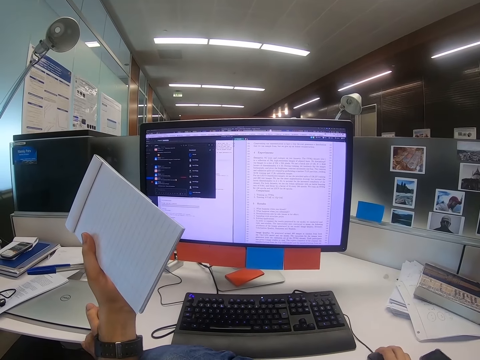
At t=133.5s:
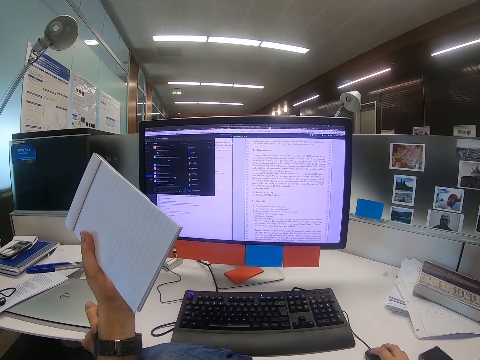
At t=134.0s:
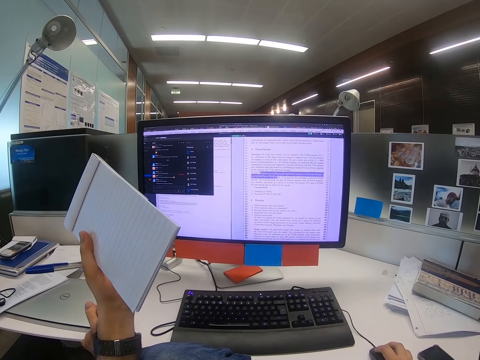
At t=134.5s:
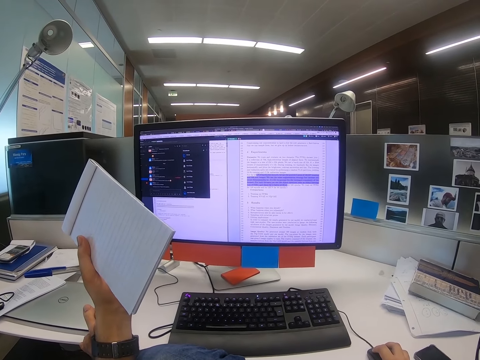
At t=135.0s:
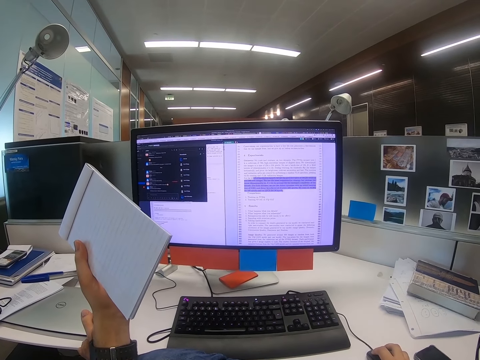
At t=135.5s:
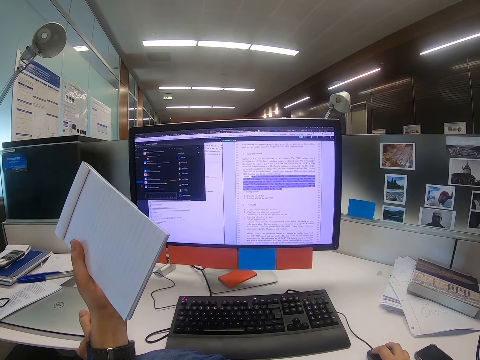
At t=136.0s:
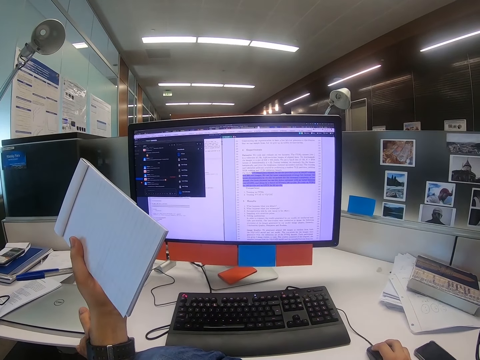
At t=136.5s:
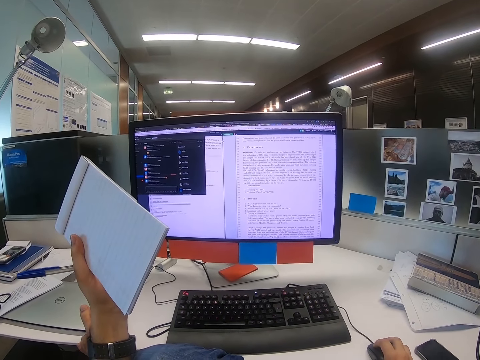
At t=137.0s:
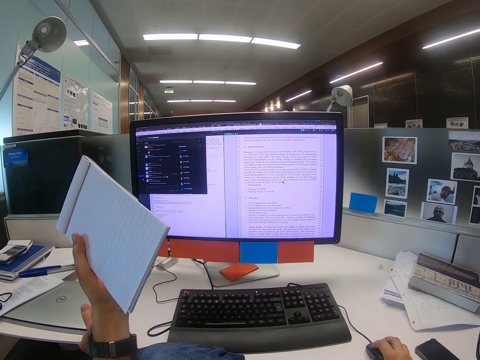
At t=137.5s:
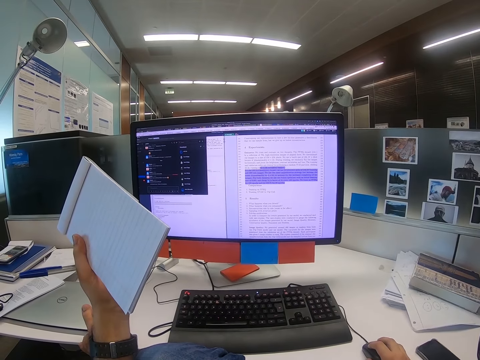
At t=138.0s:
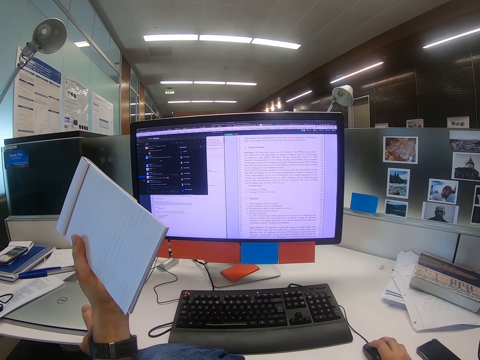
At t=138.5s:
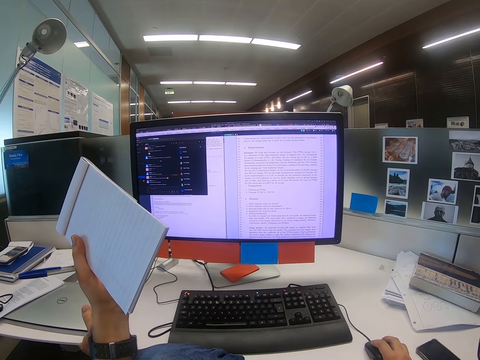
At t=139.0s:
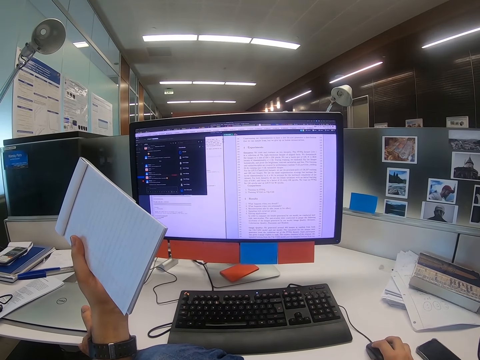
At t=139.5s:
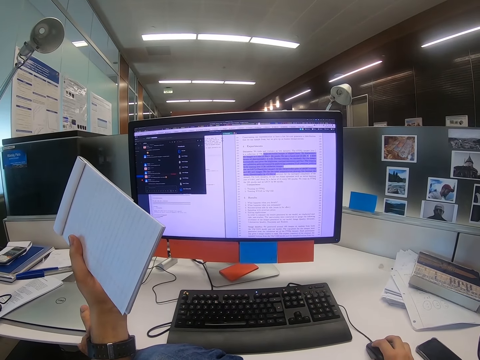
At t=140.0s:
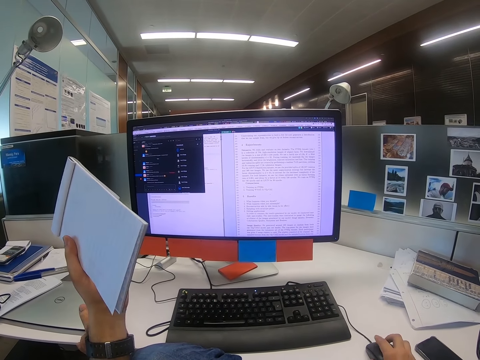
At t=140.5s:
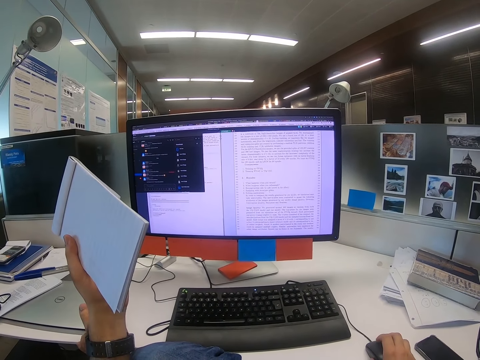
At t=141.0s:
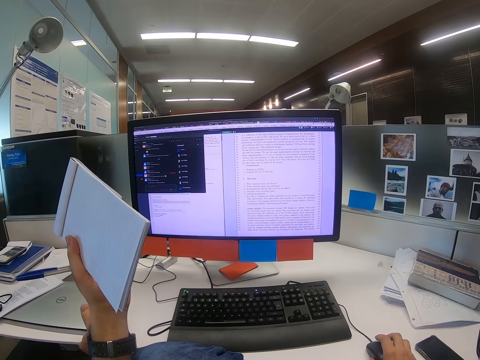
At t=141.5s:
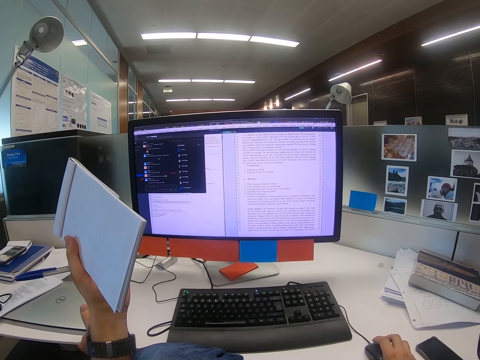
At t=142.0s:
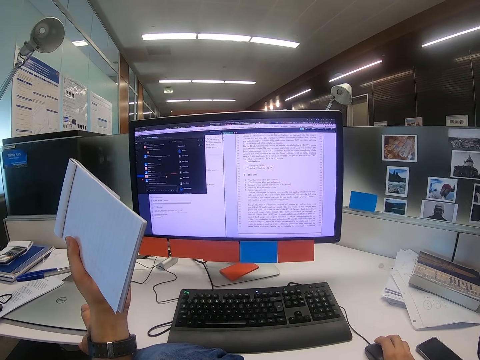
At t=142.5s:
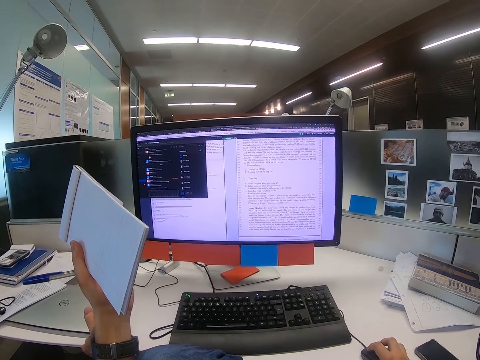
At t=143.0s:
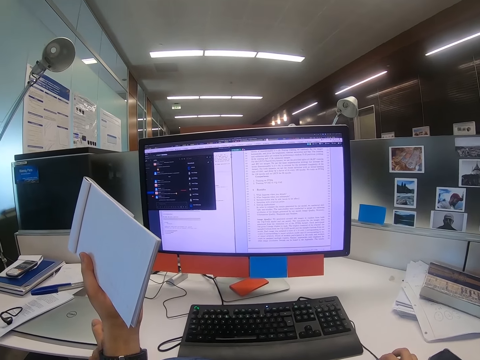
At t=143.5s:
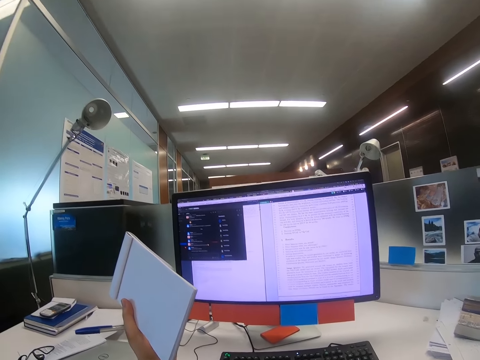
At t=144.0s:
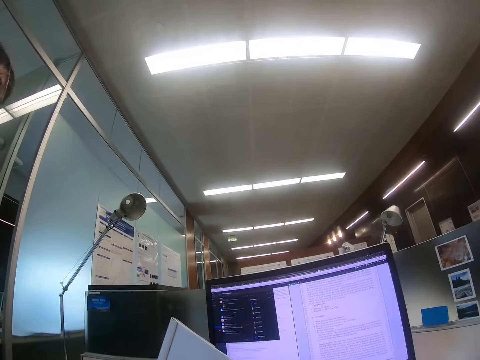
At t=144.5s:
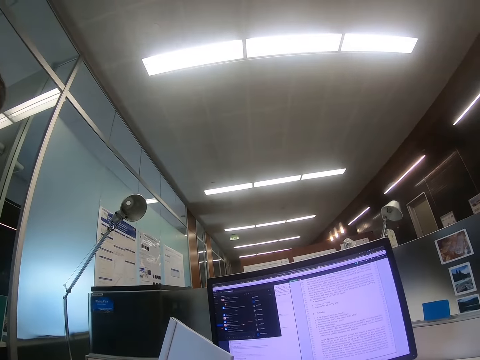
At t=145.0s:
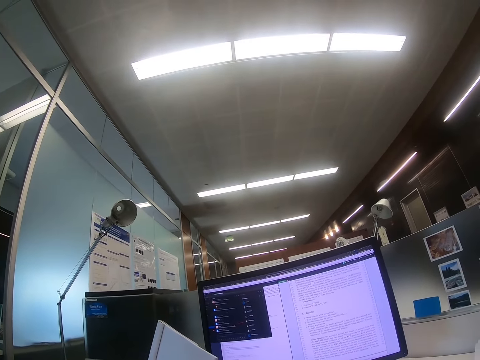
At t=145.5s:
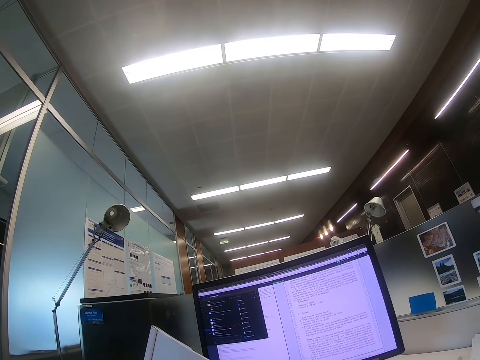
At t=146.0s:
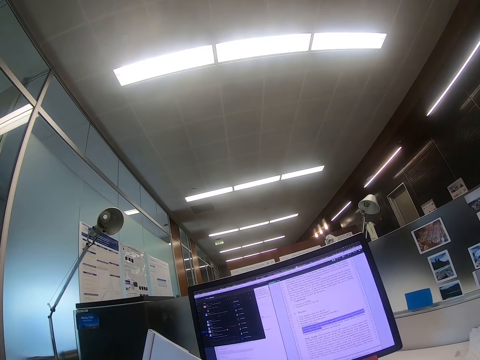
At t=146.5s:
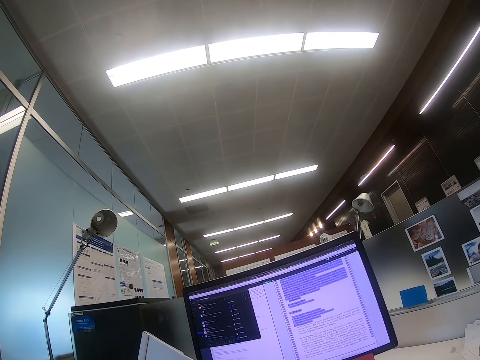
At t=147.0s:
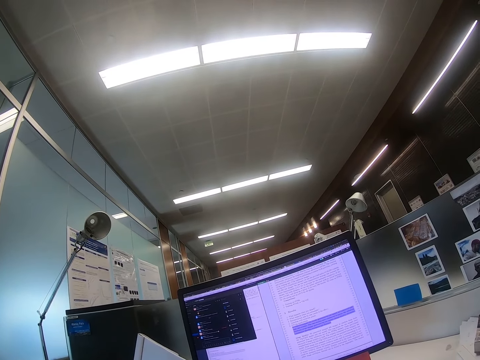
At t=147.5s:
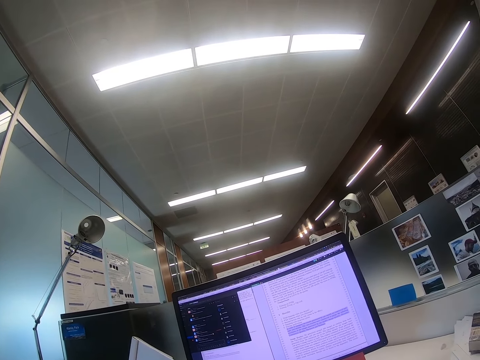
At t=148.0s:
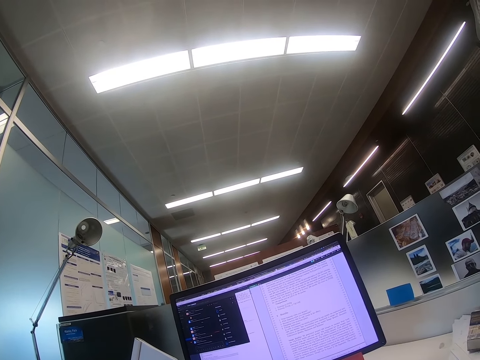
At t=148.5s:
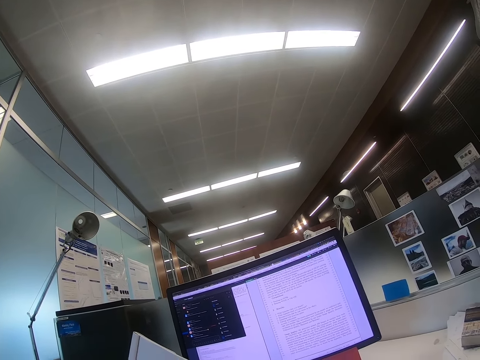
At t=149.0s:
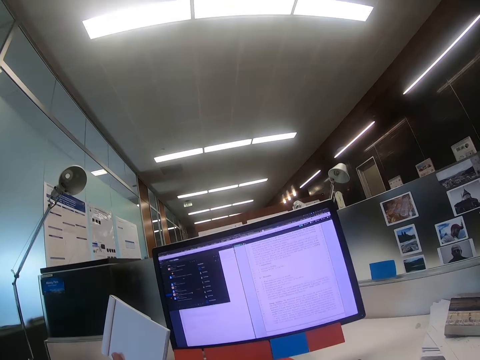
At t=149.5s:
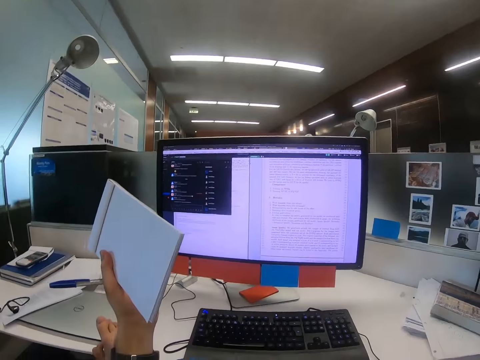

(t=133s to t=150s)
The camera wearer scrolls the scroll wheel with the right hand. They look around. They look at the computer.

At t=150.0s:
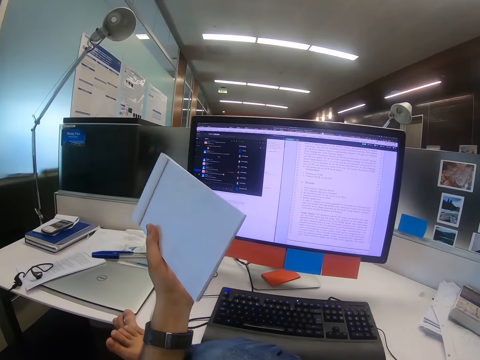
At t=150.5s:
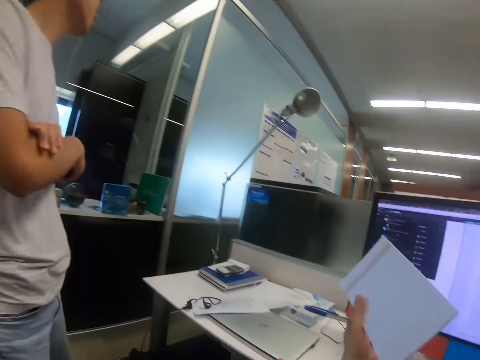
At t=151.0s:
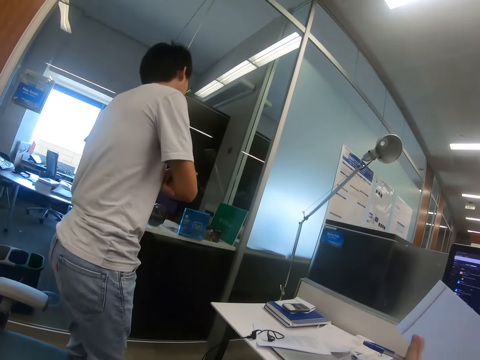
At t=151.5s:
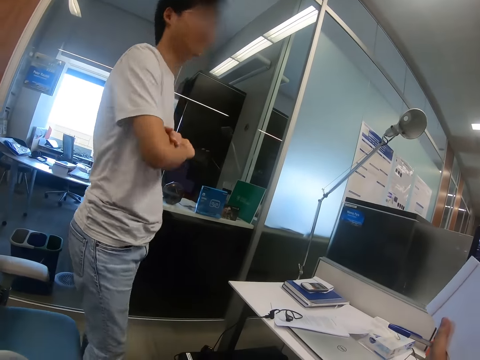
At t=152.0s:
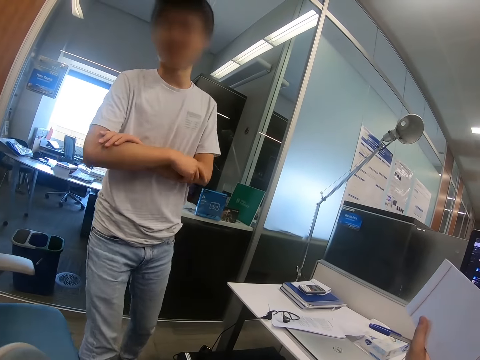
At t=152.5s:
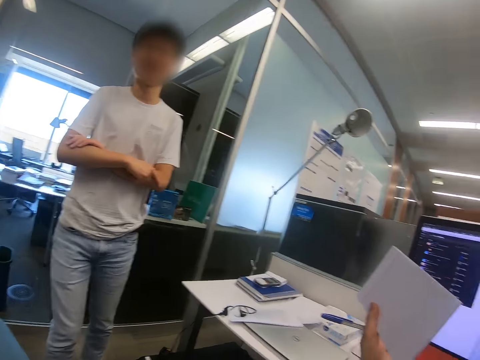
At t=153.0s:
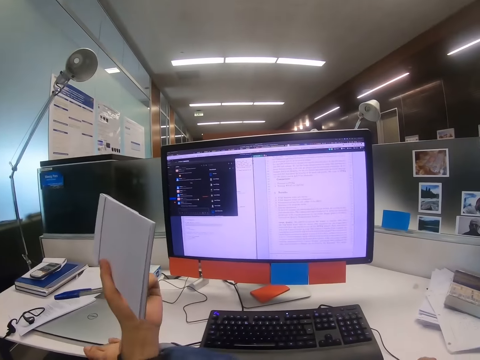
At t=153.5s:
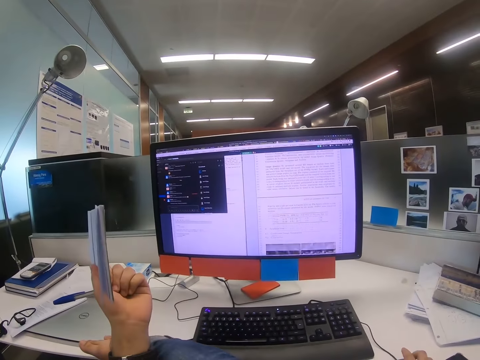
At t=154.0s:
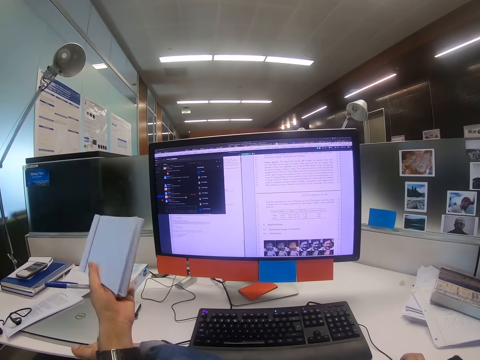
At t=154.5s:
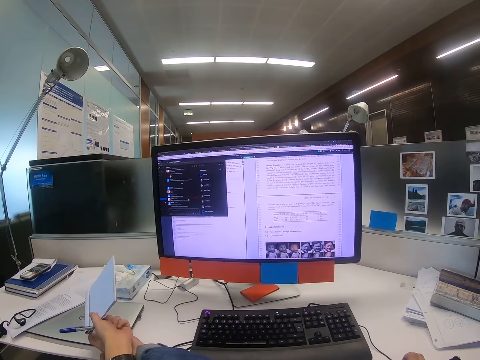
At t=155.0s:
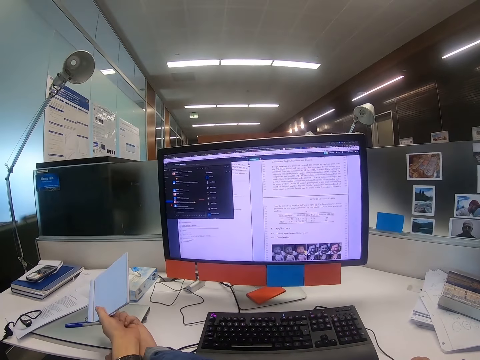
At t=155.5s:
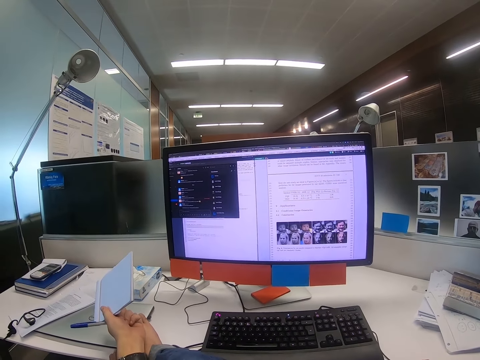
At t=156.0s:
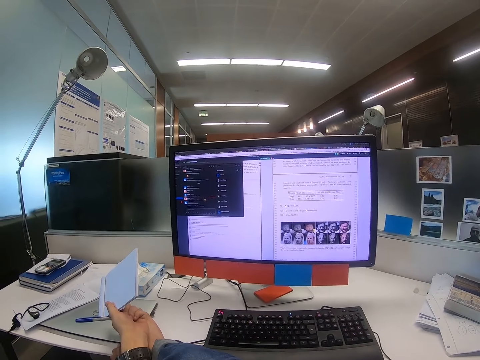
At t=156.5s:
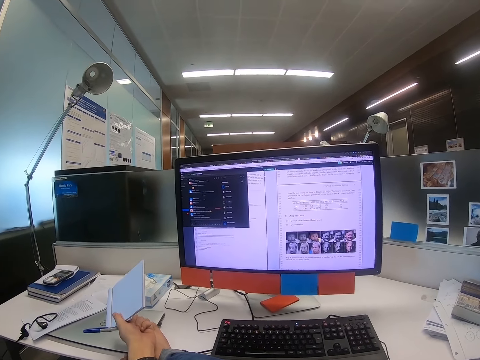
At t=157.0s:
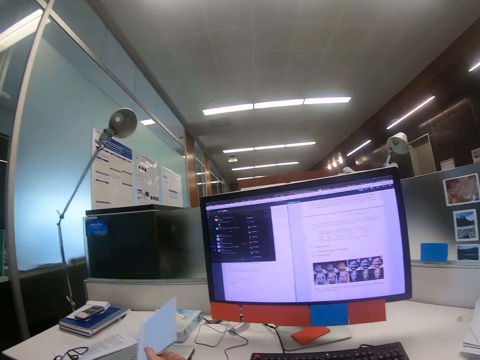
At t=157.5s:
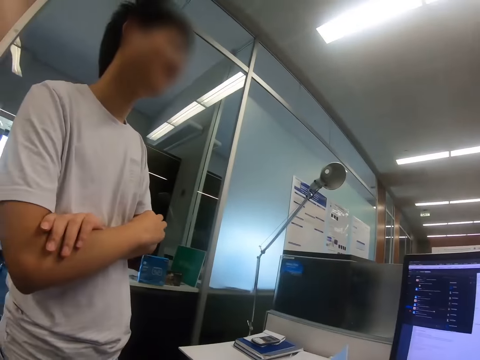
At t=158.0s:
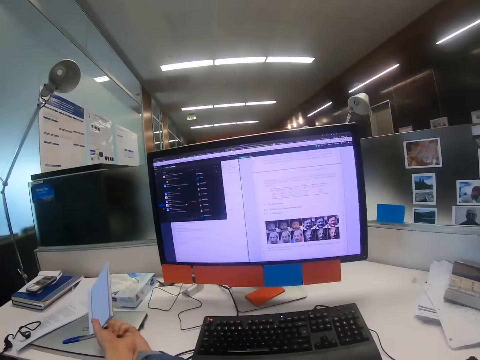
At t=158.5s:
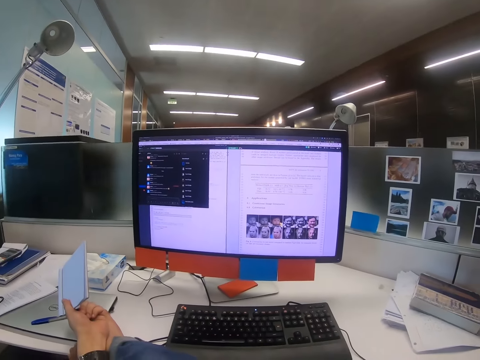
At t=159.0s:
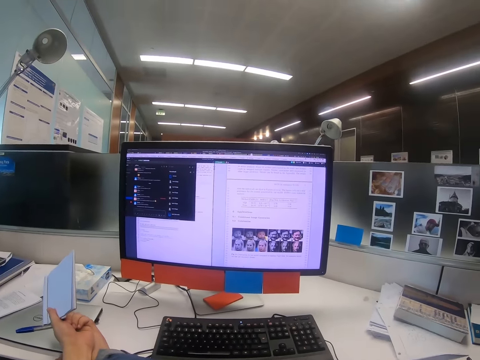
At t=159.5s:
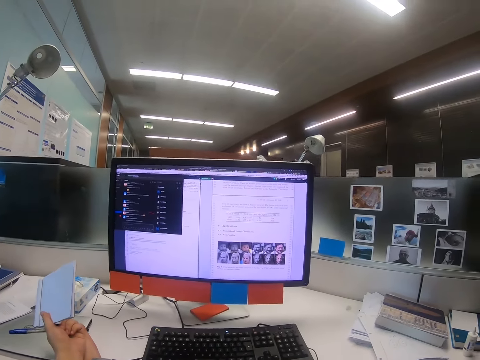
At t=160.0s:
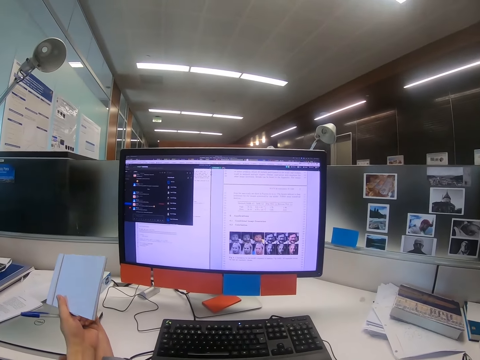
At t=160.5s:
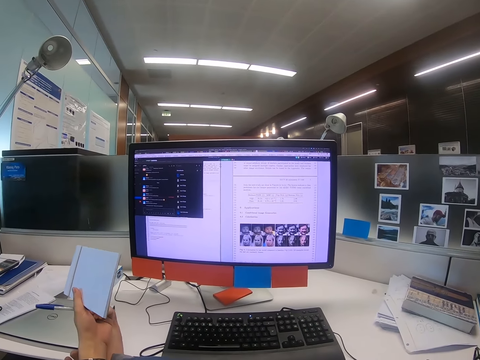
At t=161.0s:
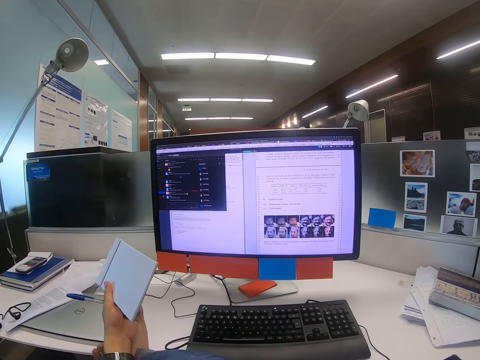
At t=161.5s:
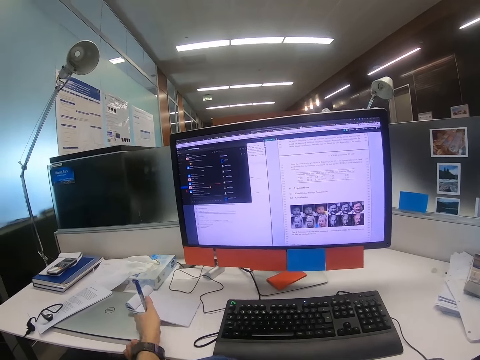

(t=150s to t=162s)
The camera wearer looks at a man. The man moves around. The camera wearer looks at the computer. He moves his left hand. He looks at the man. He looks at the computer.
